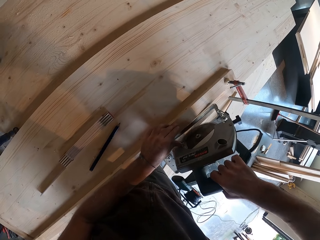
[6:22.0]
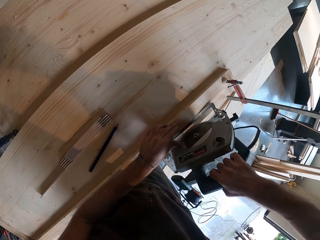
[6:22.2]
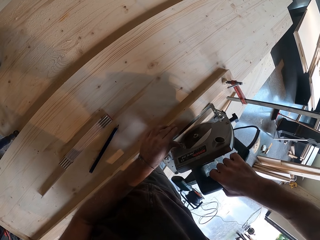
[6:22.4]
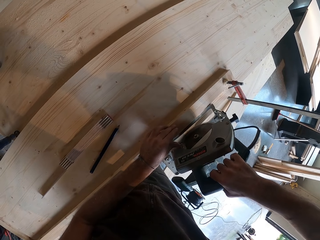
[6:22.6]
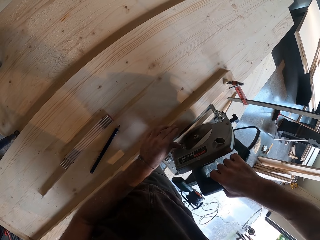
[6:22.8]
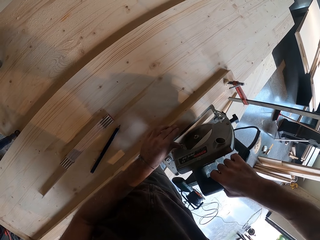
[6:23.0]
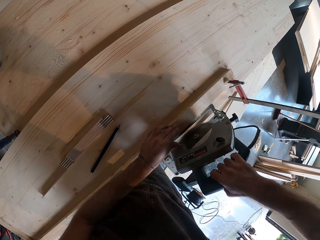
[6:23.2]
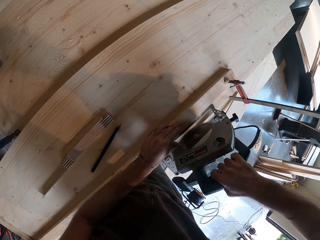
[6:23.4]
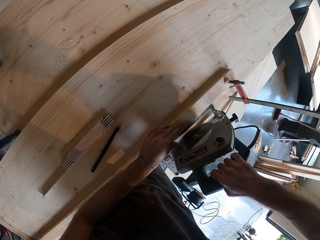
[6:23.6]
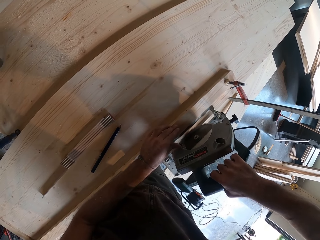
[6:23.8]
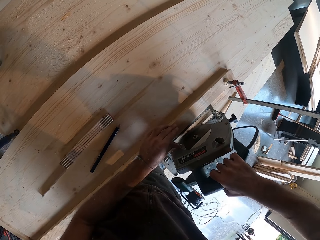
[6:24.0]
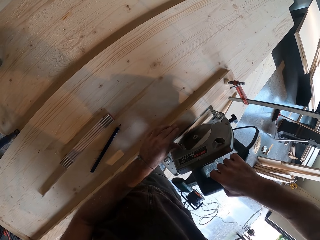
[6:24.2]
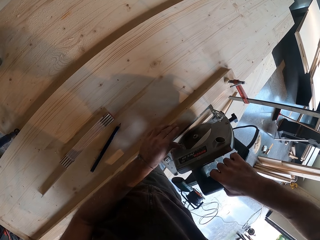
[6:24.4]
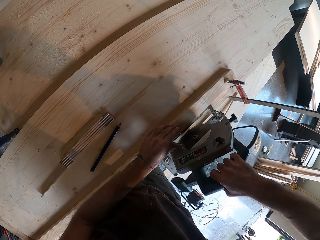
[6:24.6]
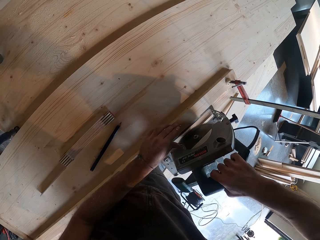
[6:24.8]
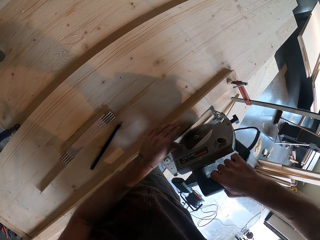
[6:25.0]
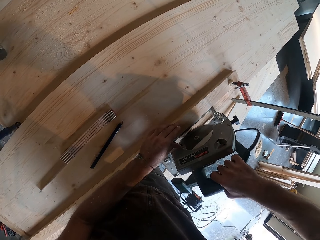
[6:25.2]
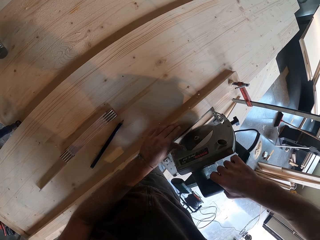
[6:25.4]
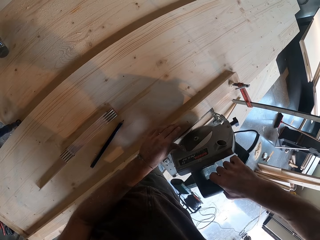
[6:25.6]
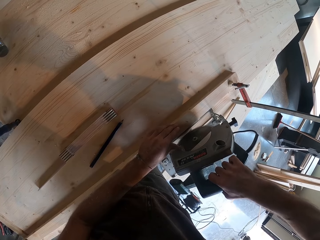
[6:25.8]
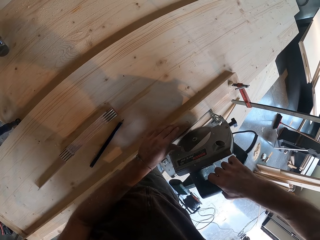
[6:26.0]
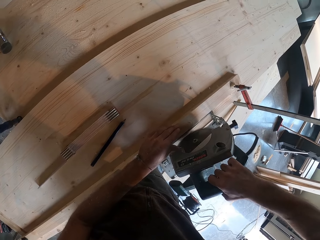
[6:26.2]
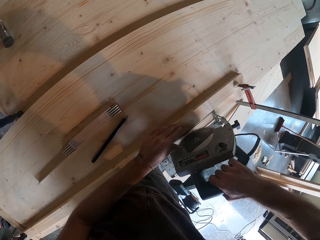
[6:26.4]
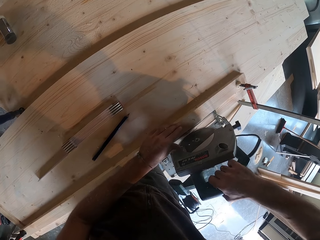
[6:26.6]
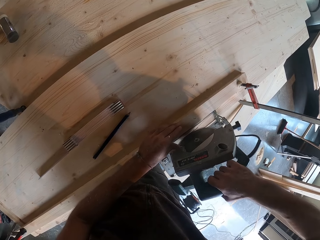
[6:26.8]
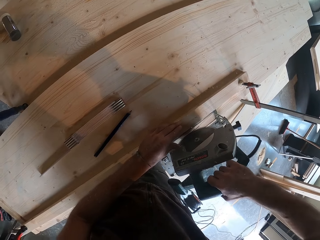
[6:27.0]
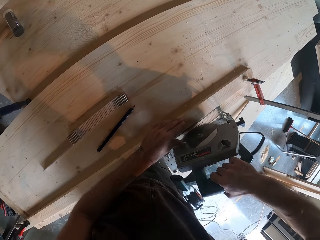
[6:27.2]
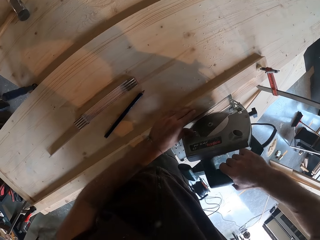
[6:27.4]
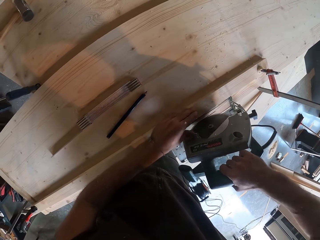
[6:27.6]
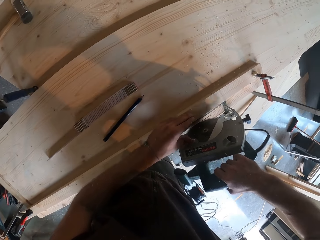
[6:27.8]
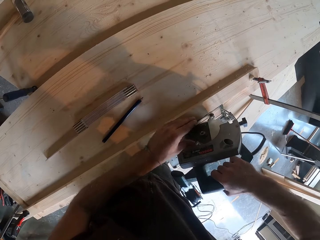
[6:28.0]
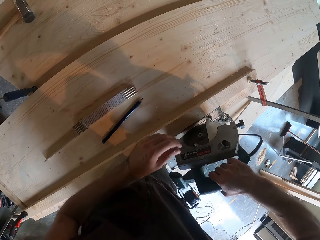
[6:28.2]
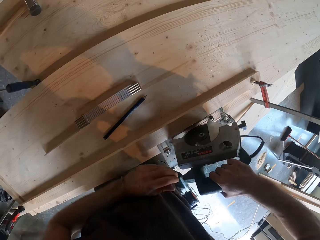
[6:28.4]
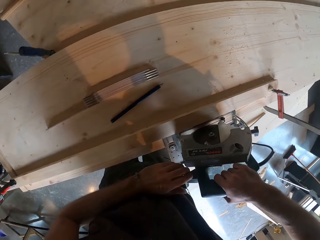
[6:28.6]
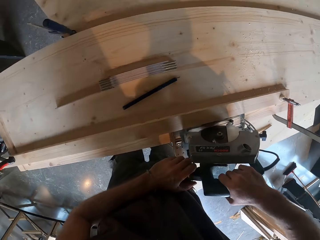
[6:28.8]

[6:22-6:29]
The camera wearer operates the table saw on the bench with both hands. They cut with a portable saw.

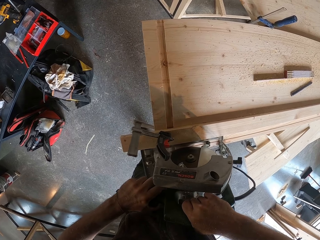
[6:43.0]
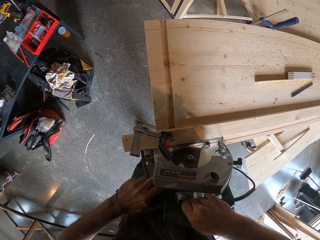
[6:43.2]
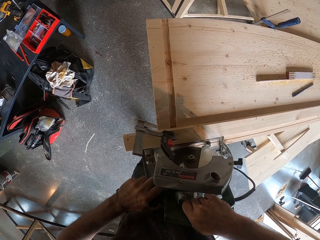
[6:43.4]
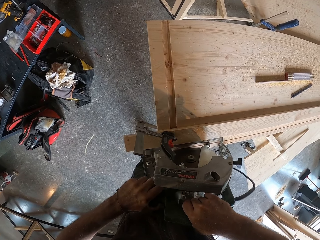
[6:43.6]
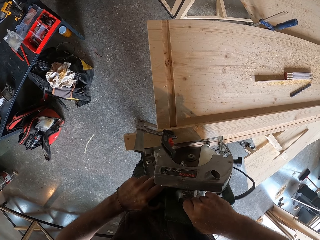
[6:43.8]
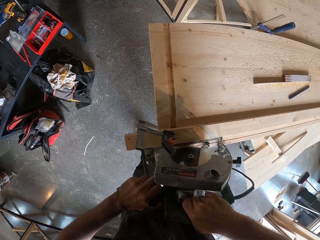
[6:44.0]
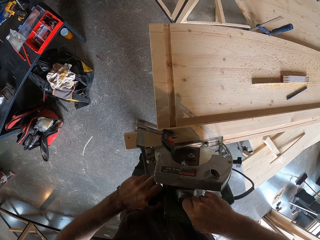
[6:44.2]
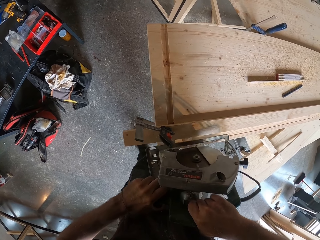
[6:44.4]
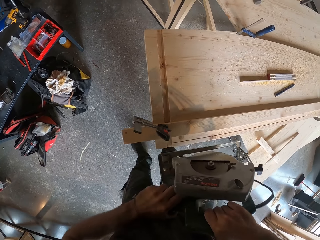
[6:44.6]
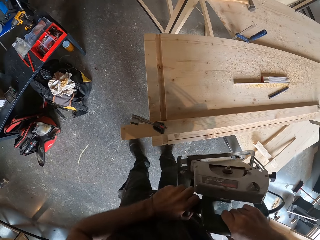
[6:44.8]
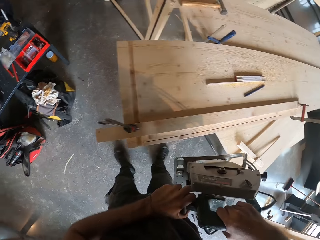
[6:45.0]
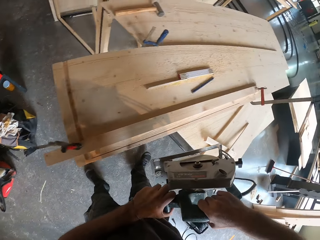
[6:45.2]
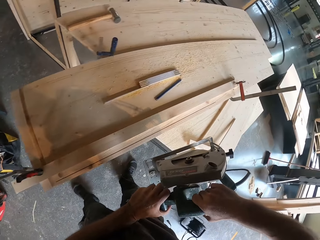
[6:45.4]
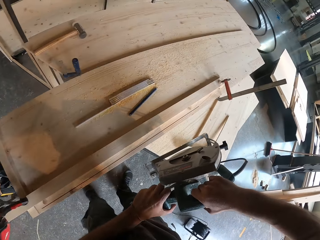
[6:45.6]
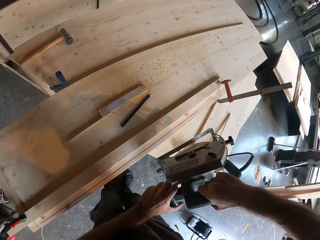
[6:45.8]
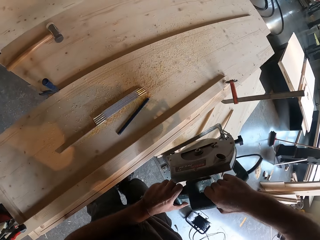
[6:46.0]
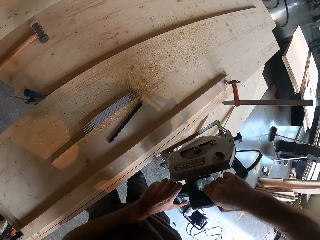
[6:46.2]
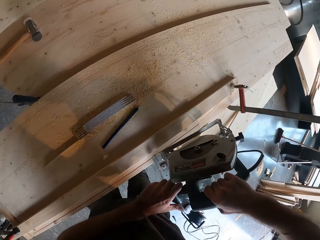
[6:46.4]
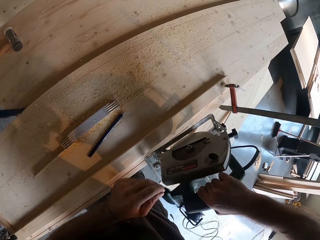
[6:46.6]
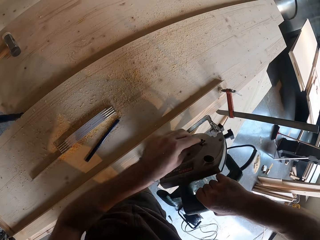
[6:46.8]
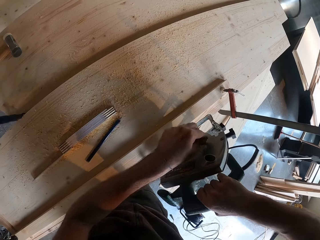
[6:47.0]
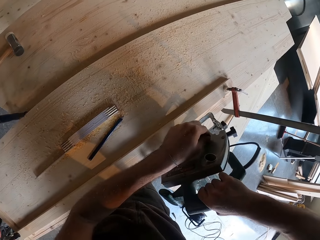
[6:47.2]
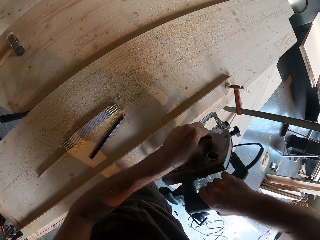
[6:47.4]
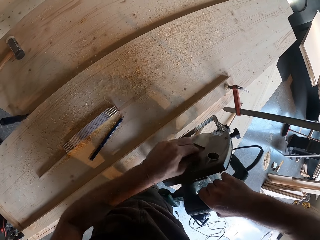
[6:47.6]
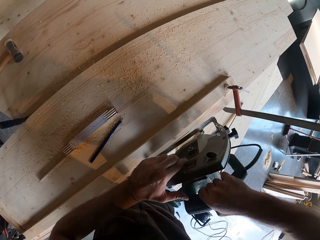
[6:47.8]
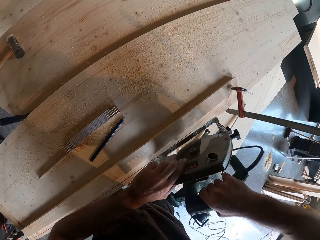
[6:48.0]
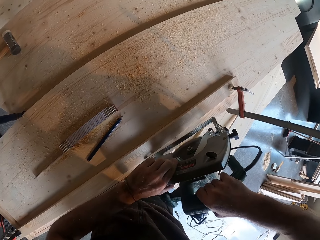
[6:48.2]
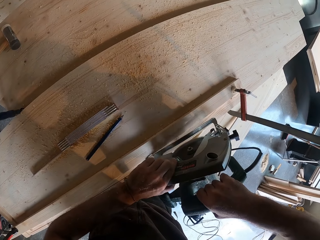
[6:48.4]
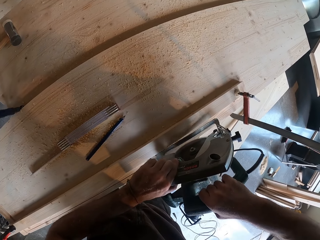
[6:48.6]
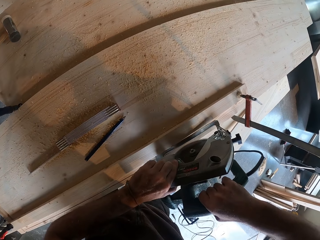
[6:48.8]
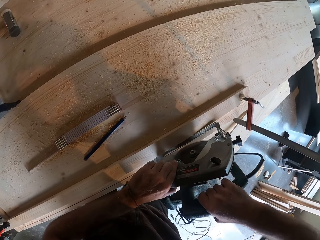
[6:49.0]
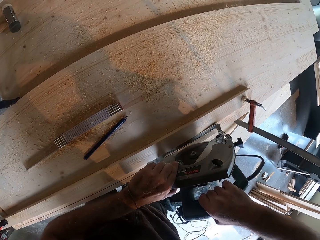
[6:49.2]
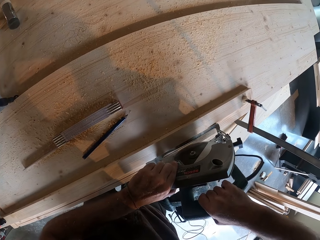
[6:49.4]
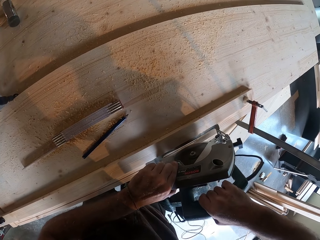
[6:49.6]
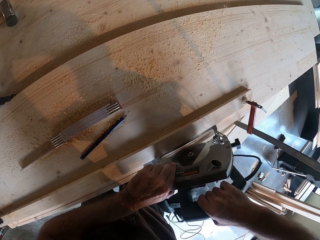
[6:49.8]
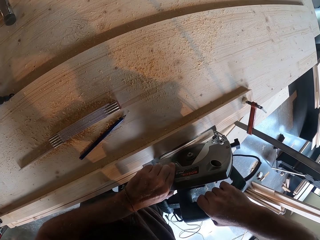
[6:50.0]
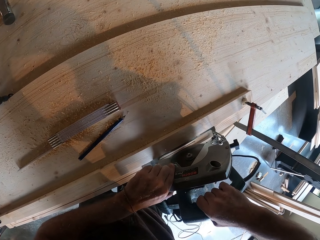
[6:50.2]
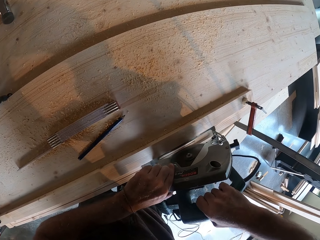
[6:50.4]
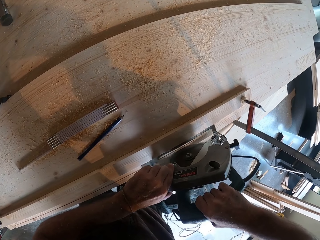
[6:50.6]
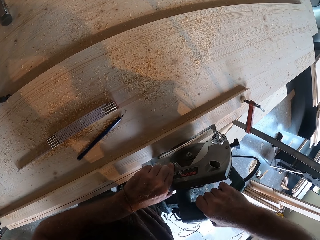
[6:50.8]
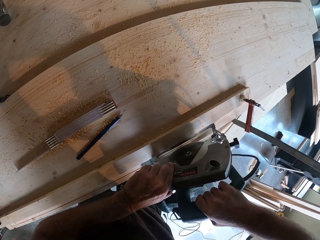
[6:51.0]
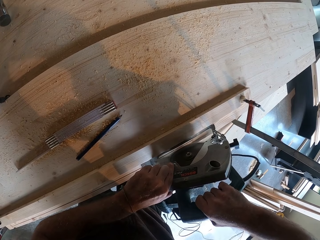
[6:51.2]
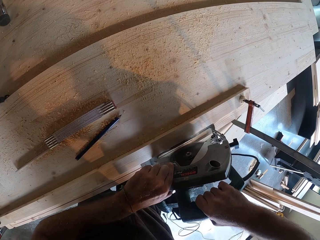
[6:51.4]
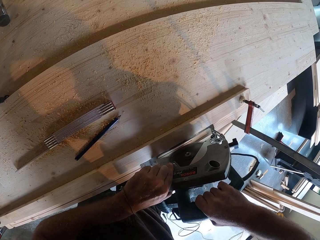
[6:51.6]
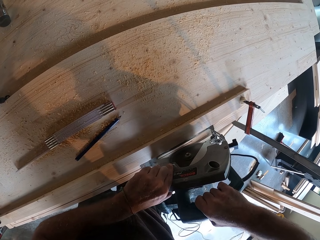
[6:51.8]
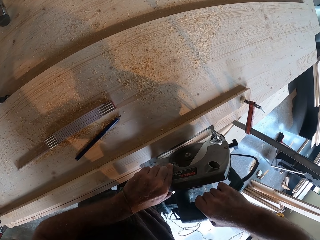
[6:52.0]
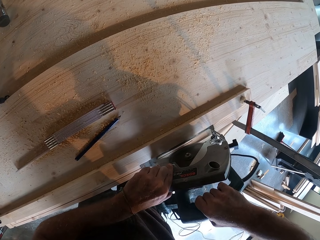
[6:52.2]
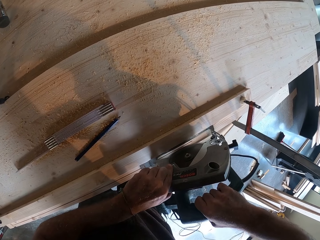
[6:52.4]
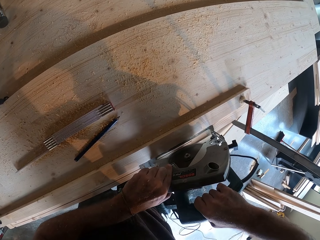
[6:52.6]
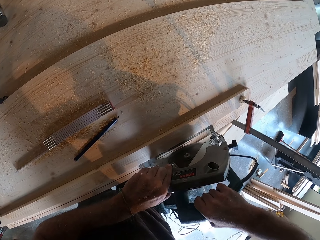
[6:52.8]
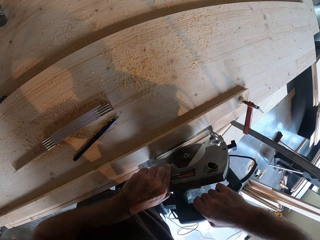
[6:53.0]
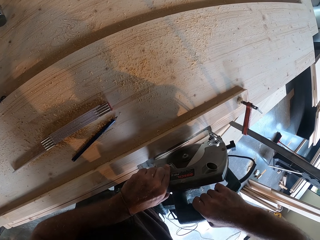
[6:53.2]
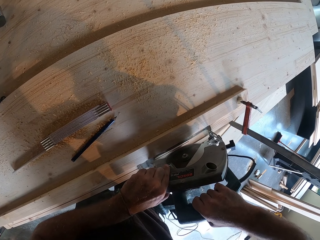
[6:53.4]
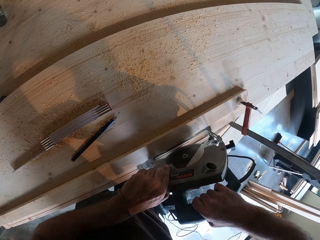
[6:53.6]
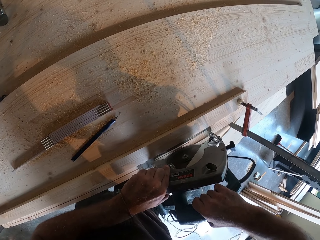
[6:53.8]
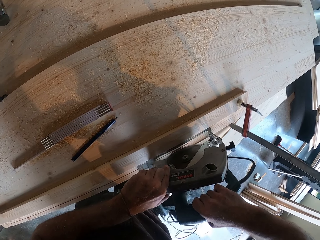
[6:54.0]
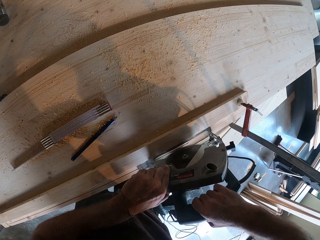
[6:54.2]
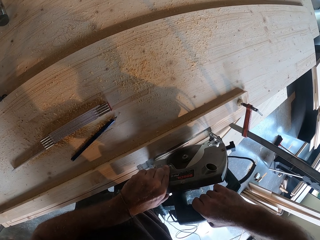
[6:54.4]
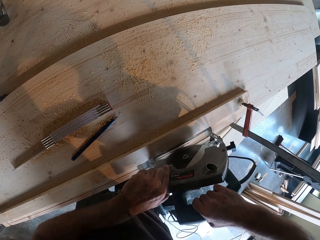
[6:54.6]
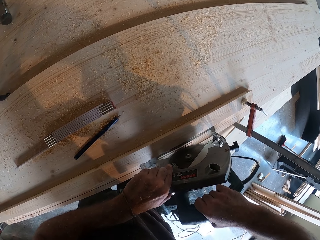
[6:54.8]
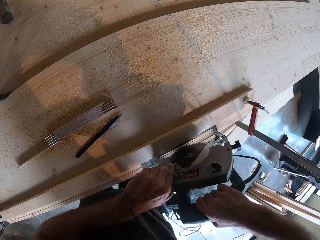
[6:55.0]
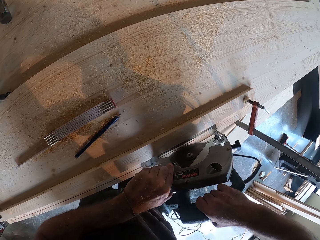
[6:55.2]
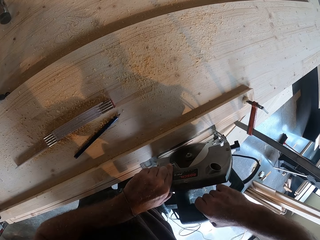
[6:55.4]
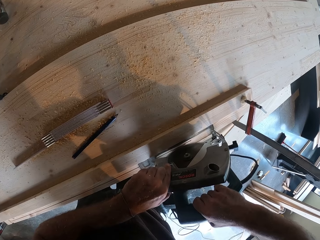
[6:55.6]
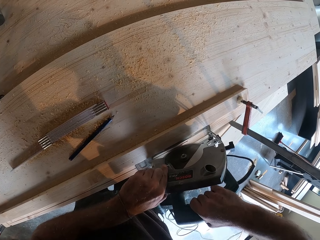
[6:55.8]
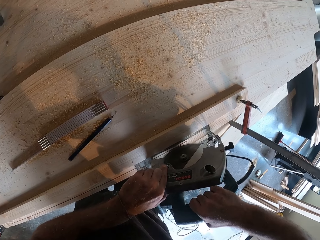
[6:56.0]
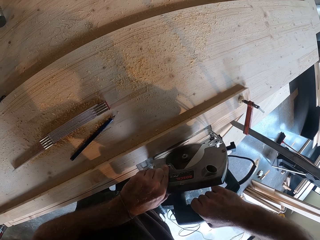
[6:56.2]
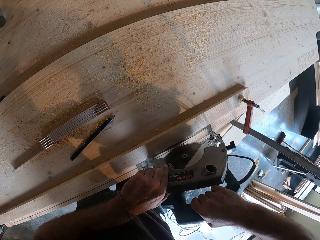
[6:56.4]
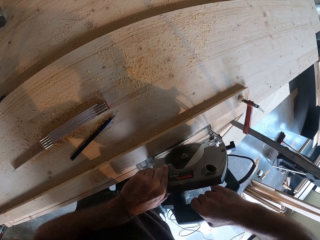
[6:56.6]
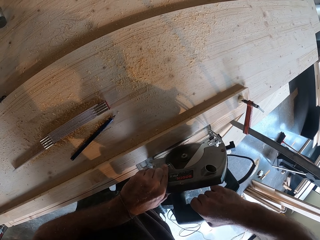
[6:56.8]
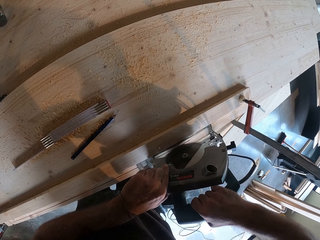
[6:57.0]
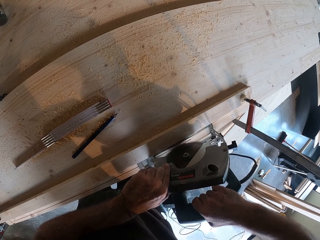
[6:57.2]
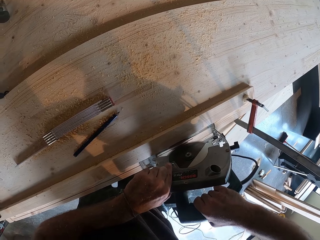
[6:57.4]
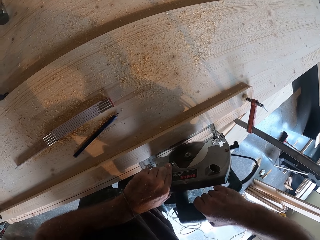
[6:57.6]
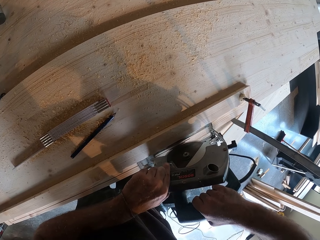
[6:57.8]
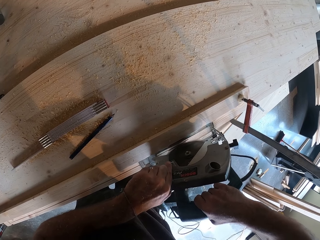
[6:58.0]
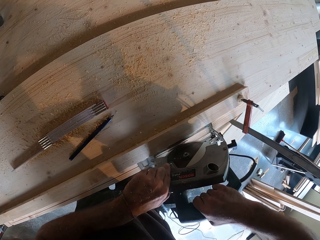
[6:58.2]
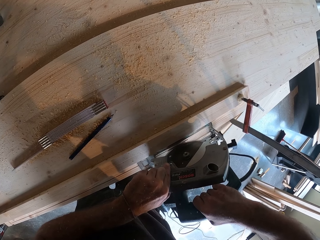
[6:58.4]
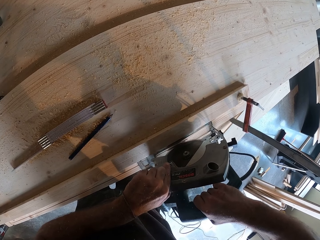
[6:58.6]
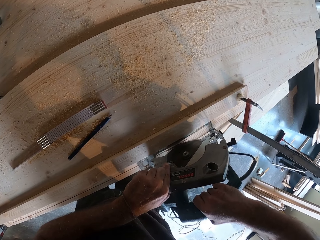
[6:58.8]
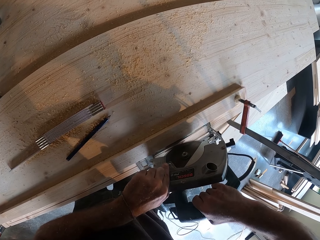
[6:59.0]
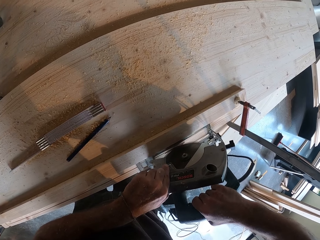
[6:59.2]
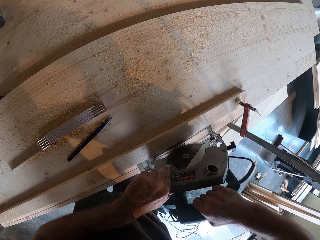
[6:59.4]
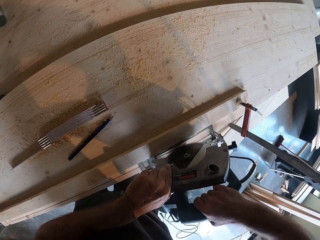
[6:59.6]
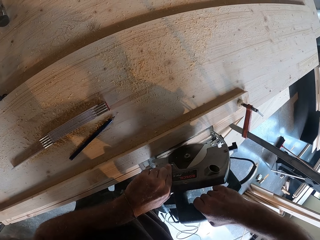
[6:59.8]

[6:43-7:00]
The camera wearer carries the portable saw. They adjust the portable saw. They place the portable saw on the plywood.
